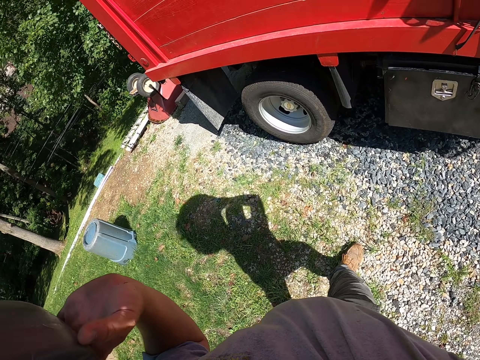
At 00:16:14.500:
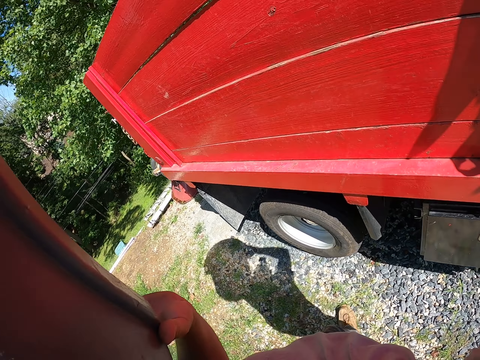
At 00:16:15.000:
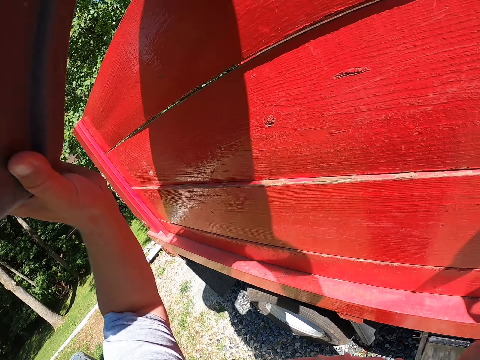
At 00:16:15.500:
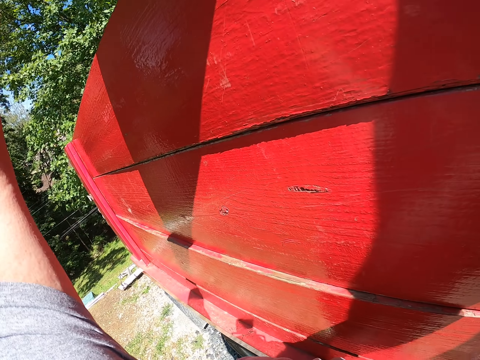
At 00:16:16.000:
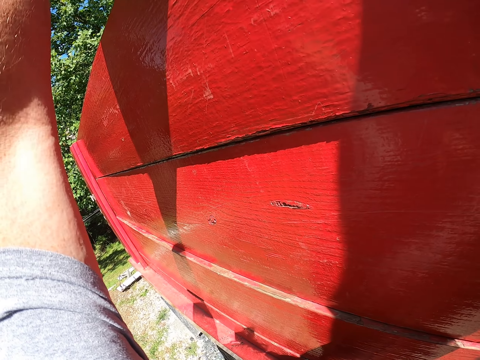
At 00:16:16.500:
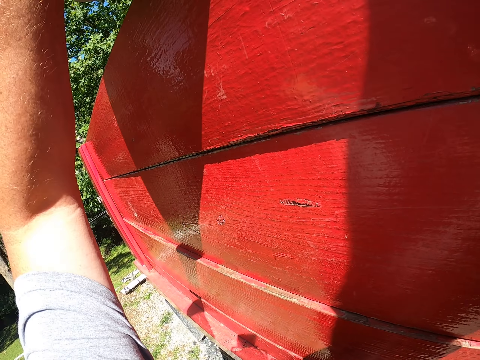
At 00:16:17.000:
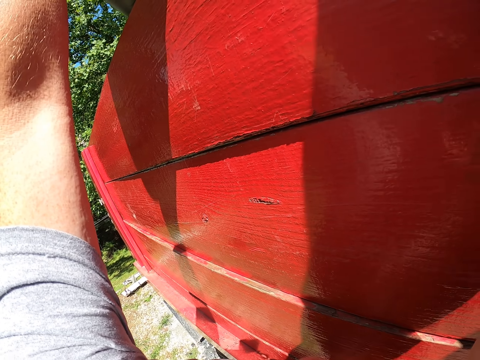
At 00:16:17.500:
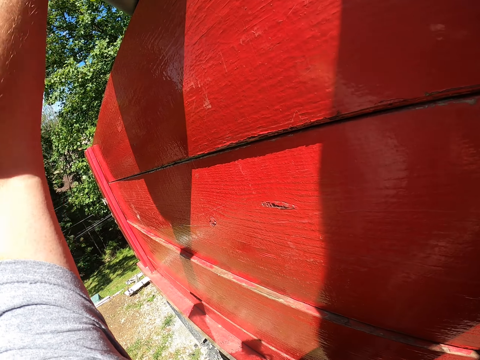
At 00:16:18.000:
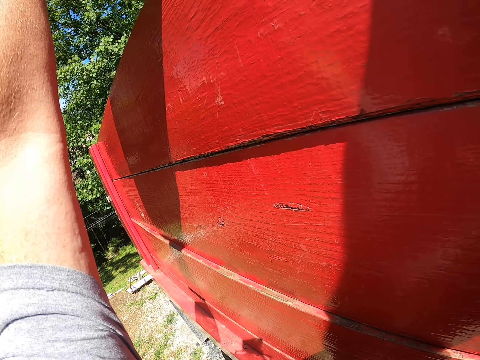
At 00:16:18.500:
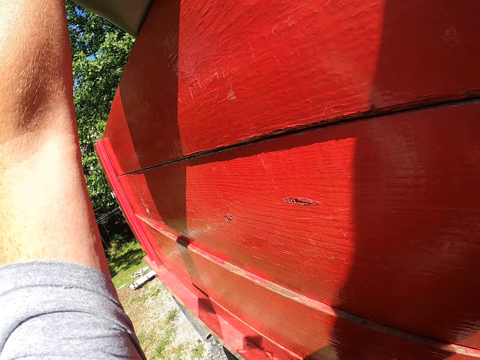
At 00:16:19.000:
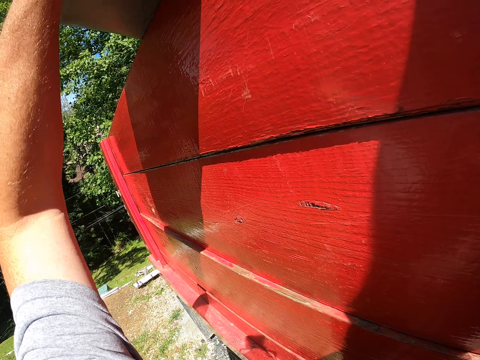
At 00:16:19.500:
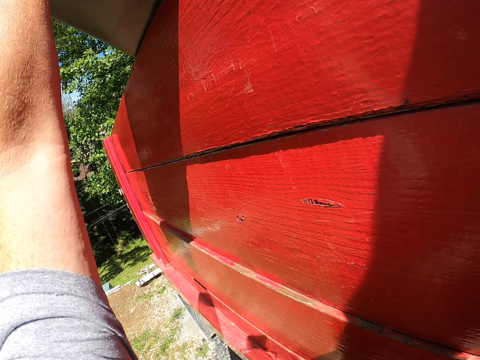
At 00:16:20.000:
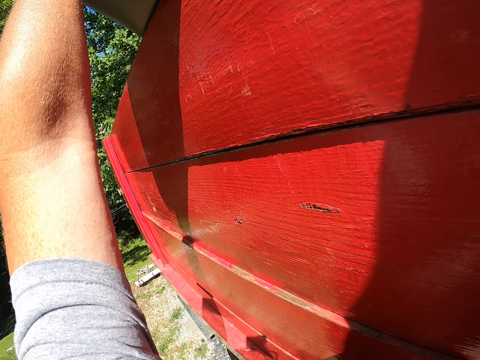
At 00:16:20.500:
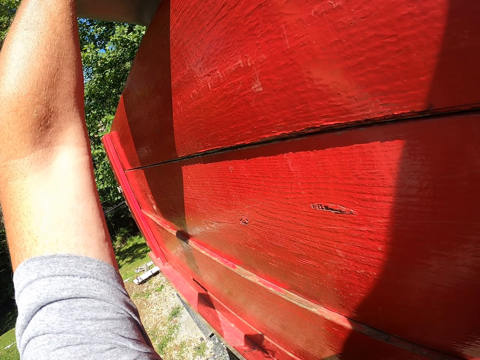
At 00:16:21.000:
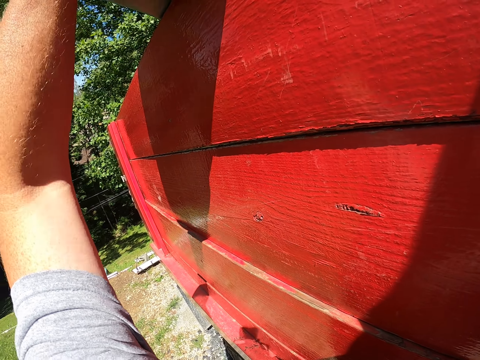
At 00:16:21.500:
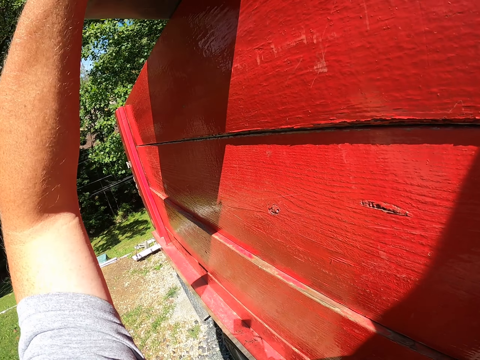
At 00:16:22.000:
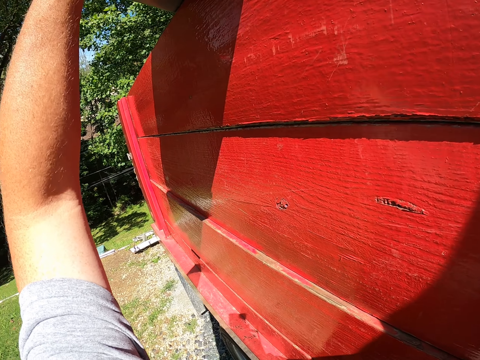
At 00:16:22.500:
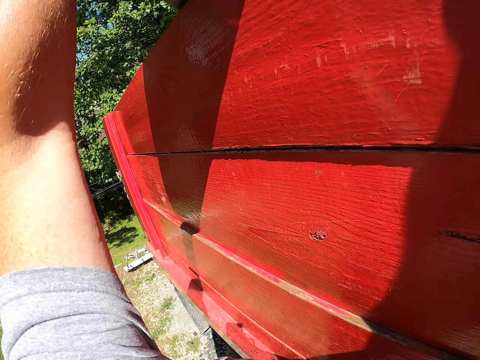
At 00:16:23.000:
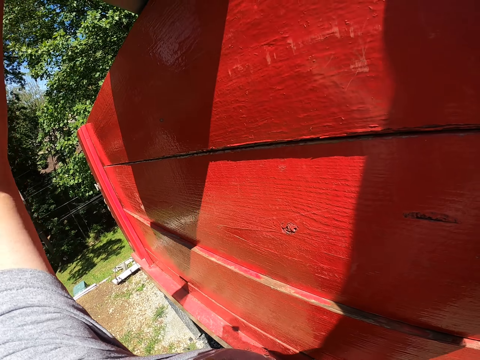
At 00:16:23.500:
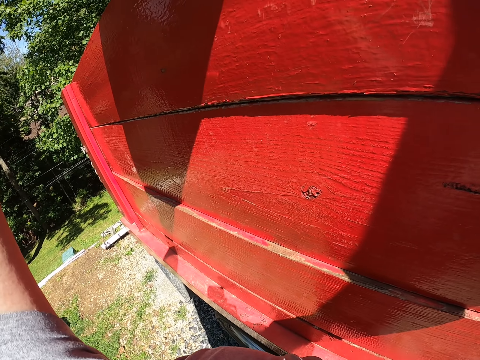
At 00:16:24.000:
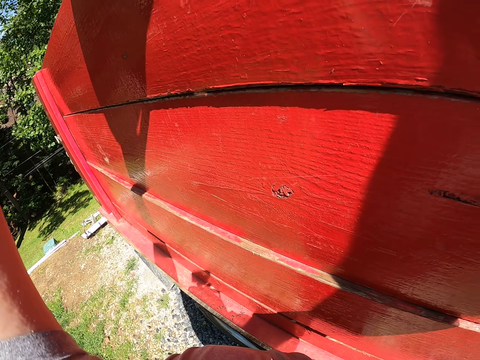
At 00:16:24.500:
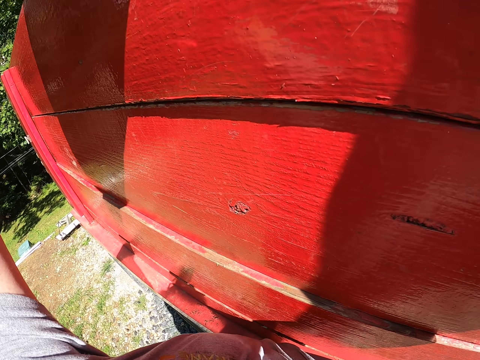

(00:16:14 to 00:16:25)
The camera wearer dumps the shrub remains in the truck. They shake the dustbin with hands.

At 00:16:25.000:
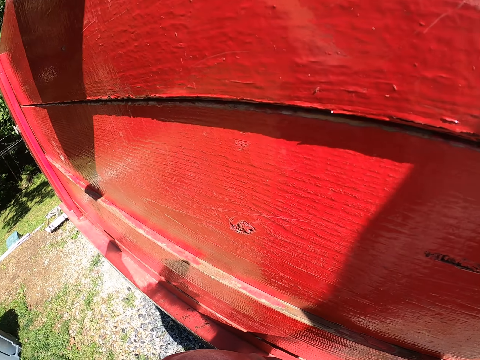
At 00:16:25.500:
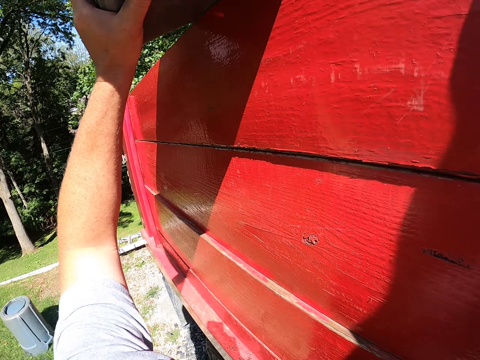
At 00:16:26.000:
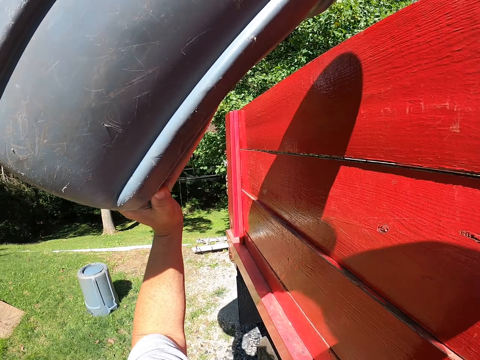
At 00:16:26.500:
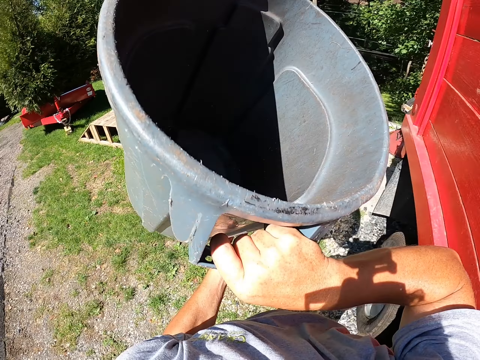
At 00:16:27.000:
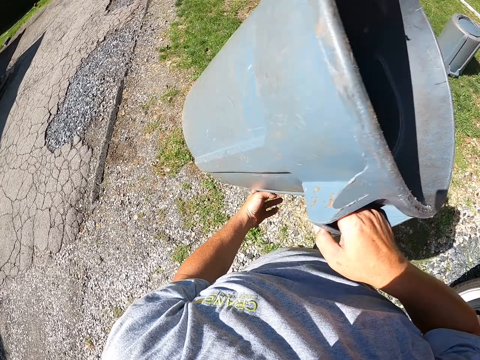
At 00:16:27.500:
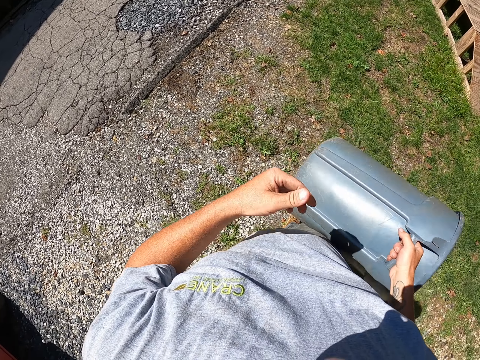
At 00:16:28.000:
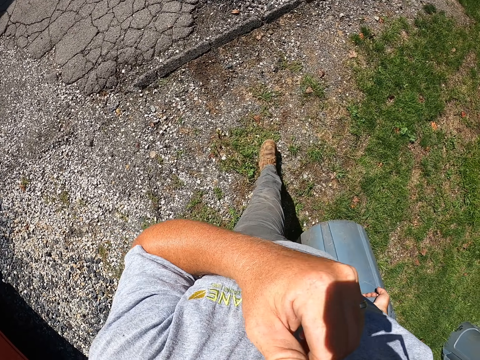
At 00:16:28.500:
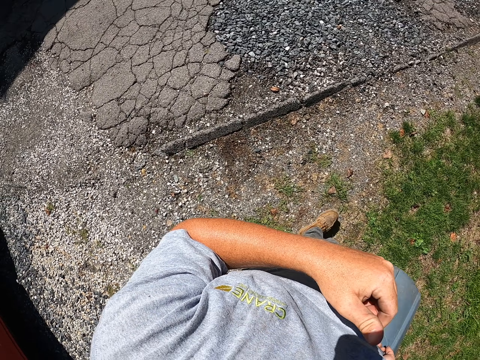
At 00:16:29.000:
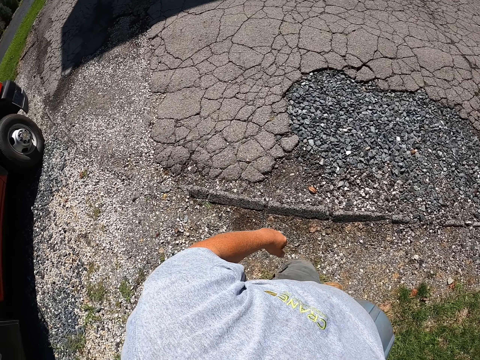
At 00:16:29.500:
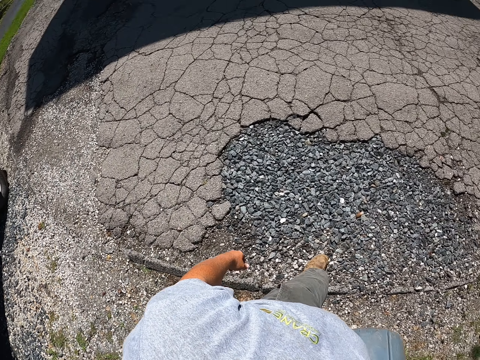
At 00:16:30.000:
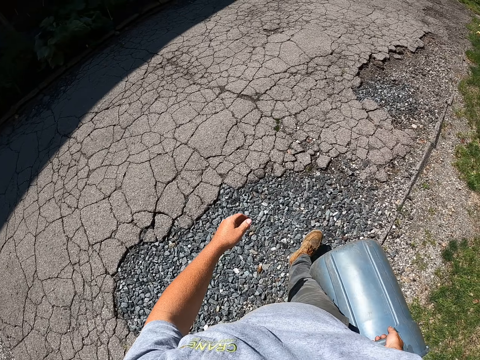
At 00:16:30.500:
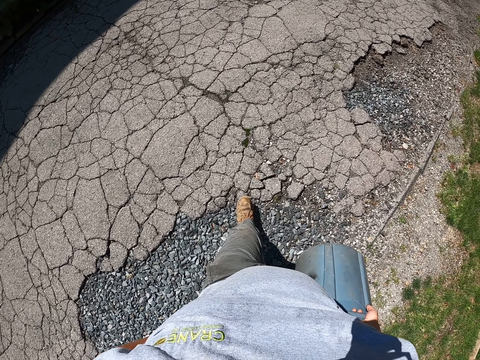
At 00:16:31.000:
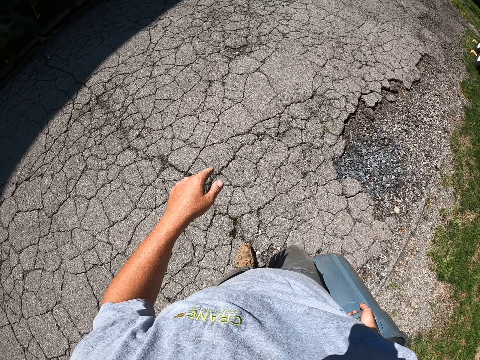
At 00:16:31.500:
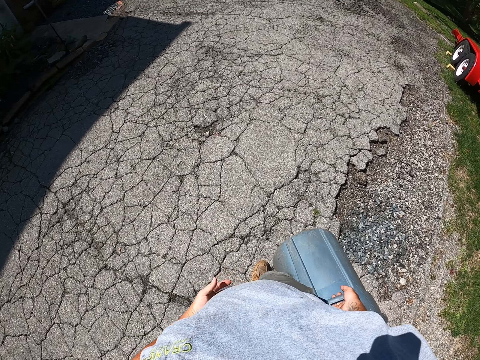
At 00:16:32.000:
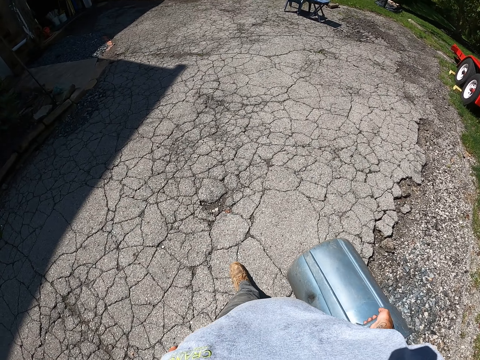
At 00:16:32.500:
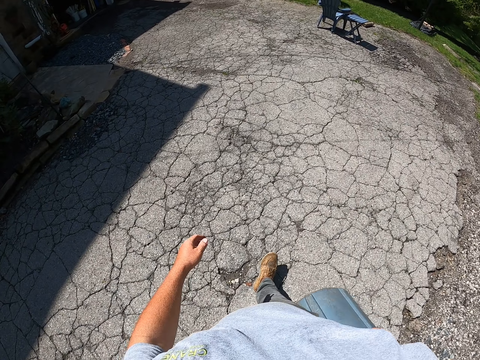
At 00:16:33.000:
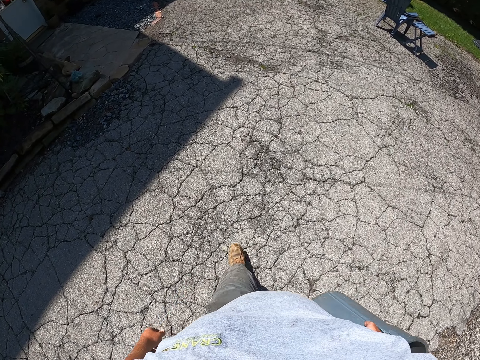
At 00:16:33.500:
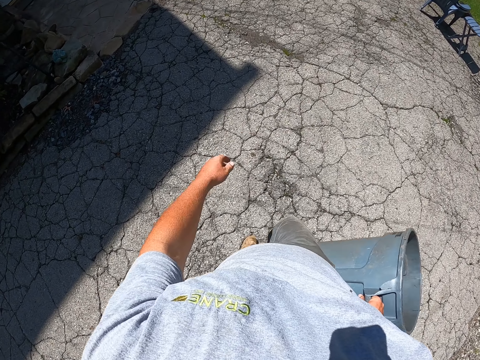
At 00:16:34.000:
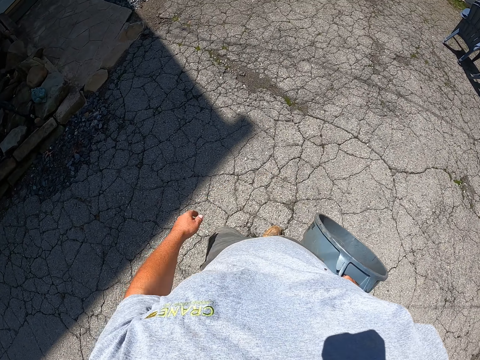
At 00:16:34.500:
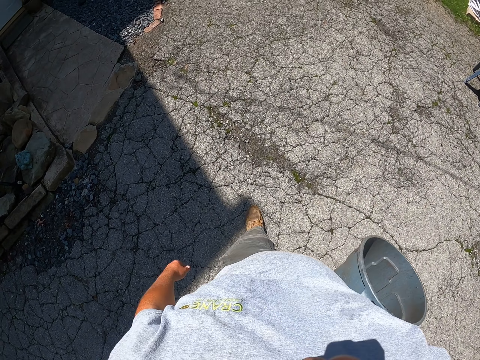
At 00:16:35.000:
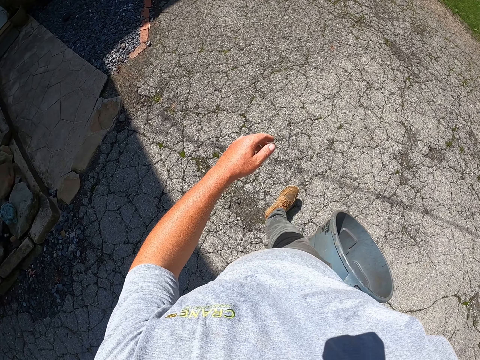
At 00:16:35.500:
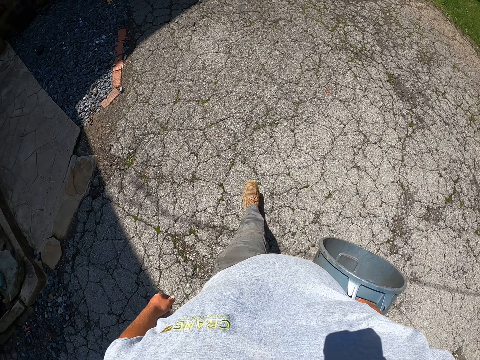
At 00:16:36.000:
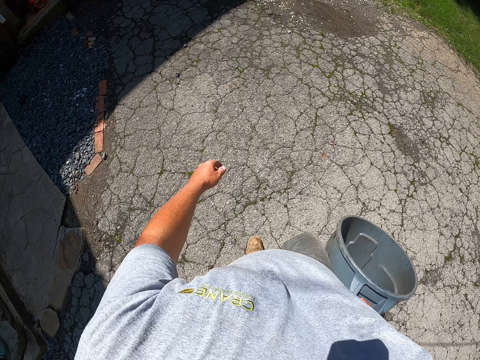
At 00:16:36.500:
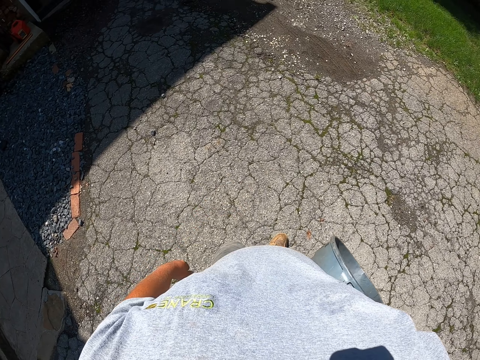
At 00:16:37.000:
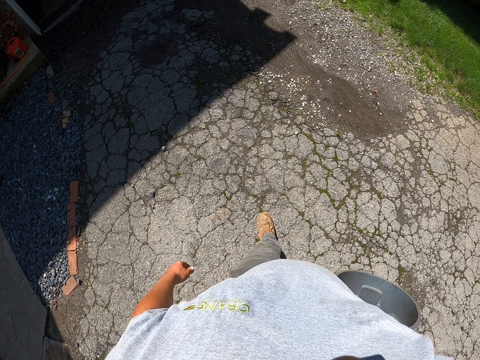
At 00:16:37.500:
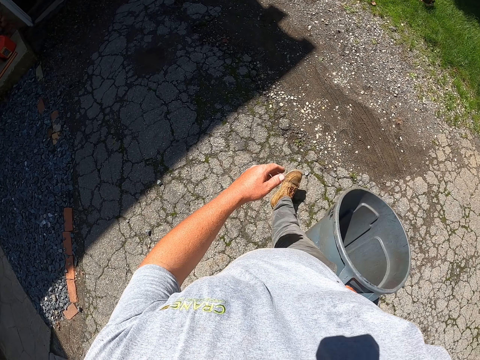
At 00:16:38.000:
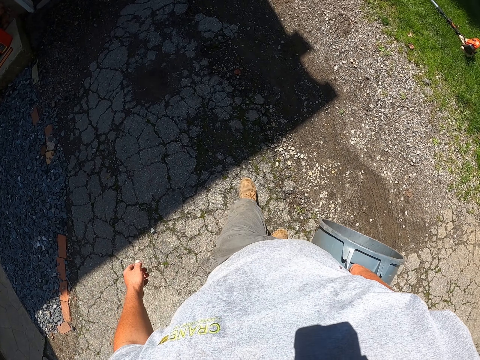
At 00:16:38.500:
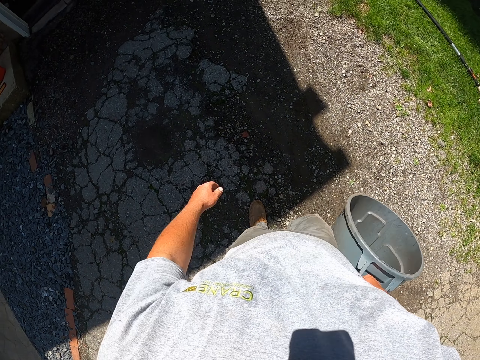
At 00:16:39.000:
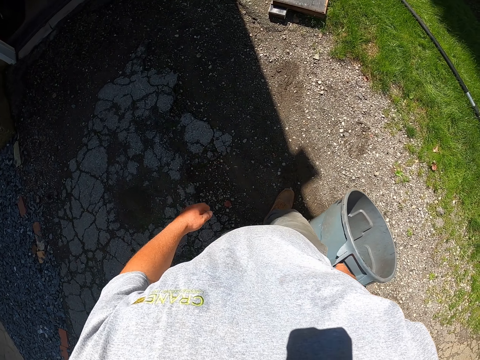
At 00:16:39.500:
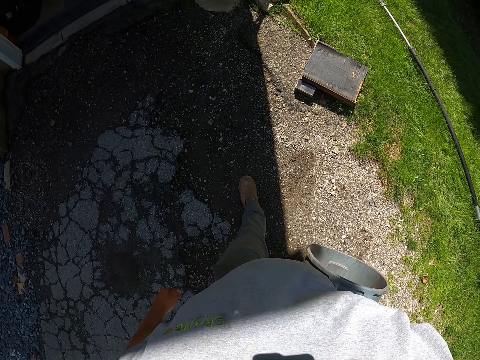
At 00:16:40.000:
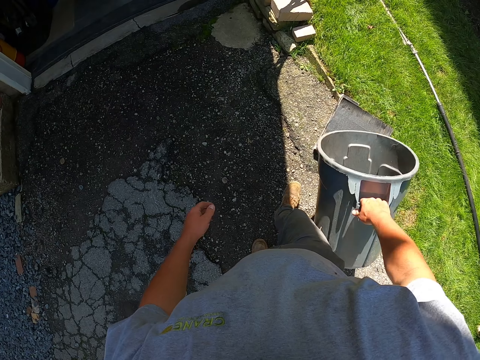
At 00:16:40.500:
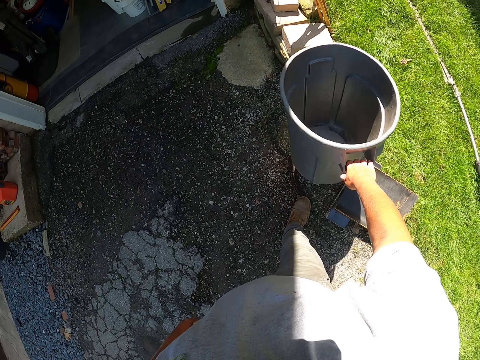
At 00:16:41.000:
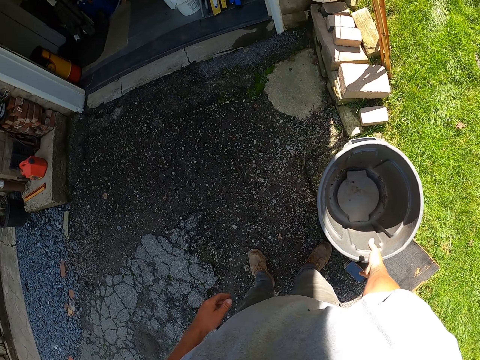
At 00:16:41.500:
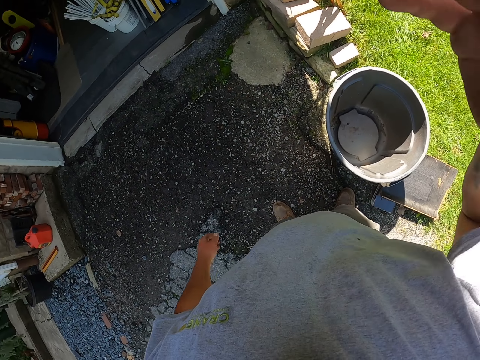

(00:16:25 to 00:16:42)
The camera wearer holds the dustbin. He looks inside the dustbin. He walks away from the truck. He lifts his hand. He scratches himself. He holds the dustbin again. He puts down his hand. He wipes his hand on the trouser. He puts down the dustbin. He lifts his hand.
